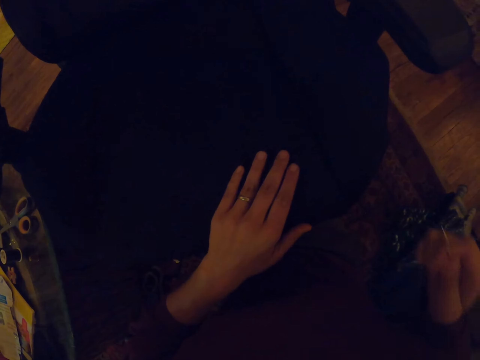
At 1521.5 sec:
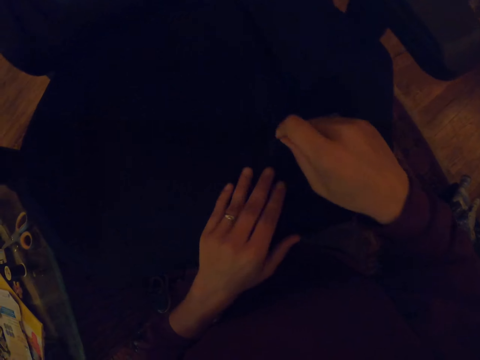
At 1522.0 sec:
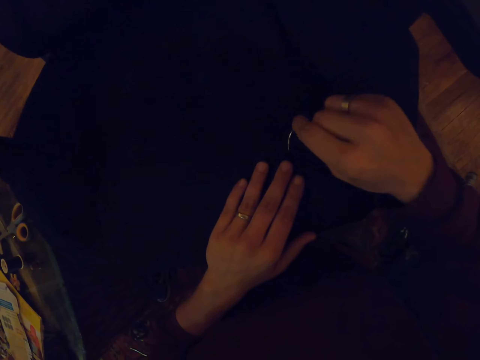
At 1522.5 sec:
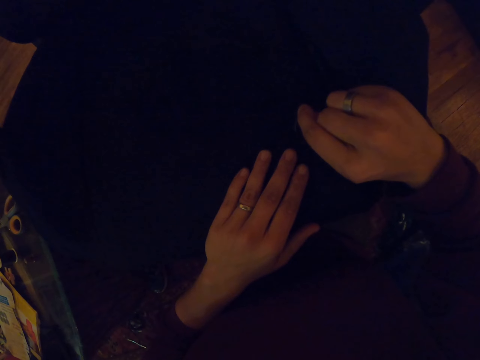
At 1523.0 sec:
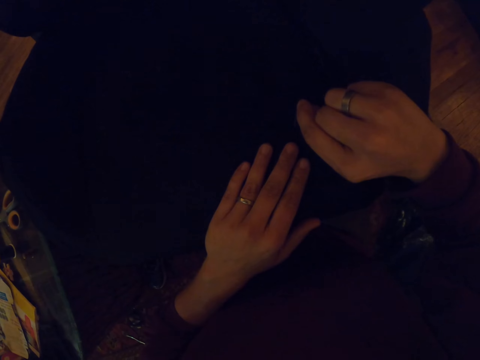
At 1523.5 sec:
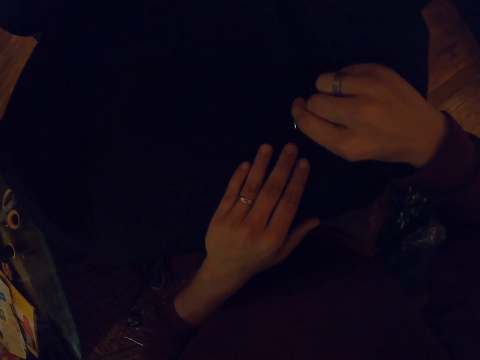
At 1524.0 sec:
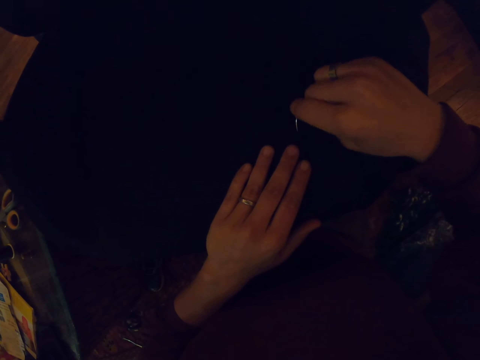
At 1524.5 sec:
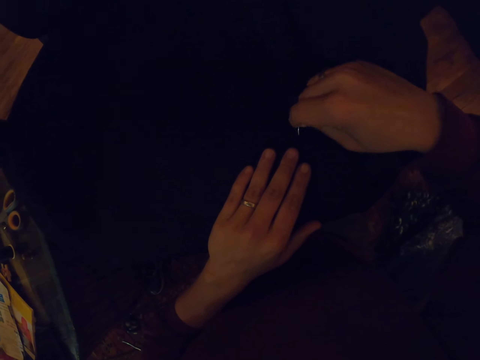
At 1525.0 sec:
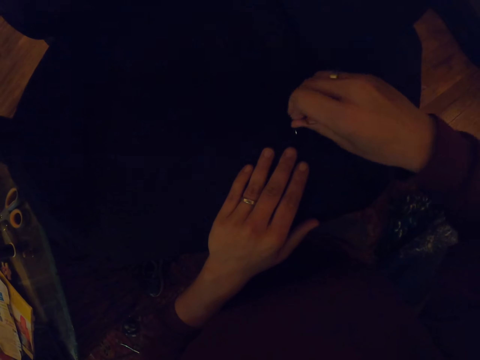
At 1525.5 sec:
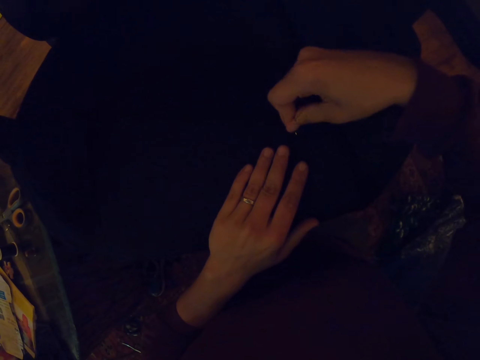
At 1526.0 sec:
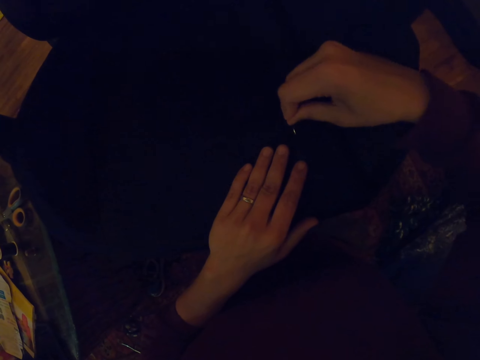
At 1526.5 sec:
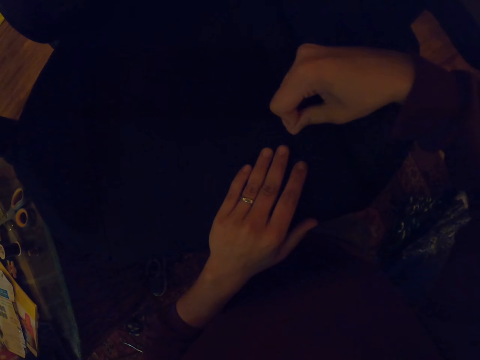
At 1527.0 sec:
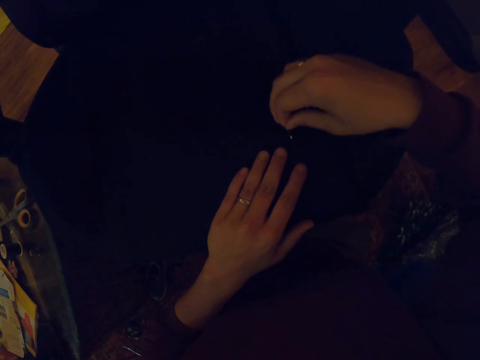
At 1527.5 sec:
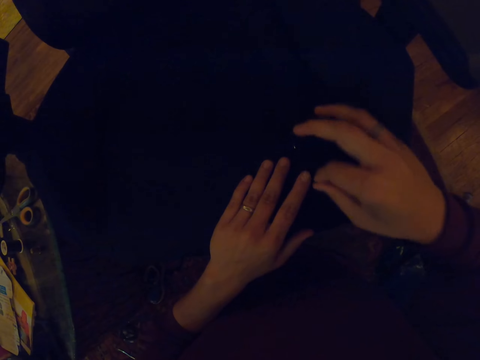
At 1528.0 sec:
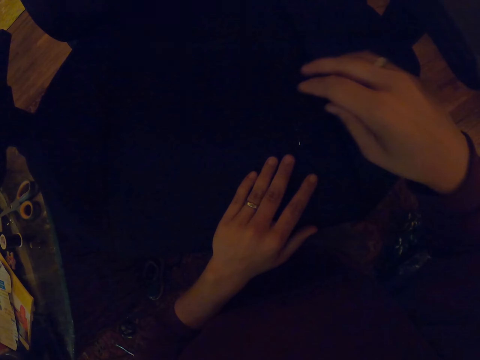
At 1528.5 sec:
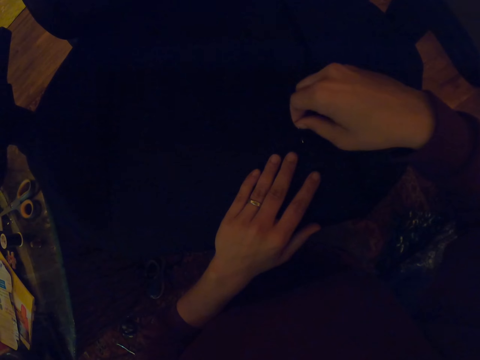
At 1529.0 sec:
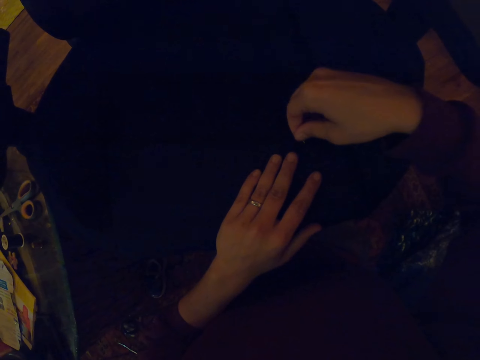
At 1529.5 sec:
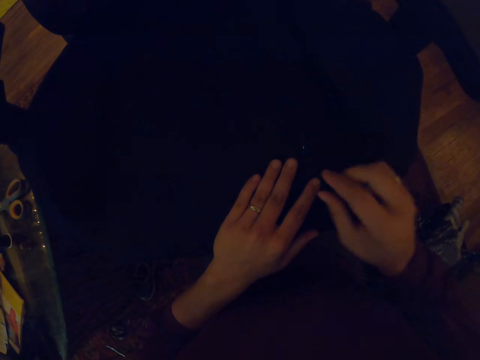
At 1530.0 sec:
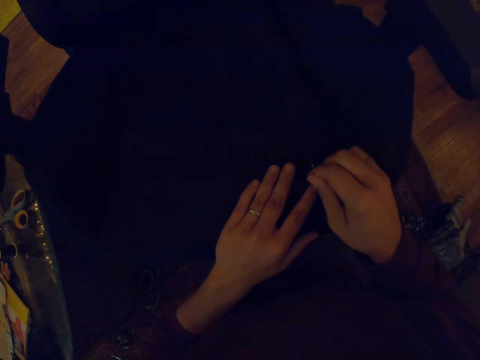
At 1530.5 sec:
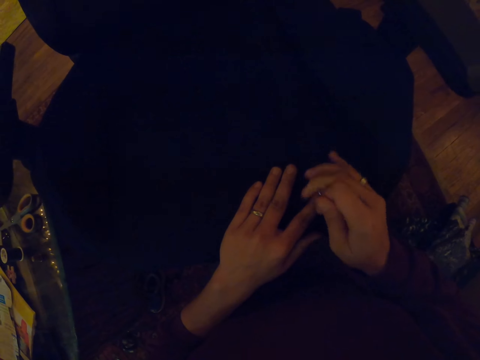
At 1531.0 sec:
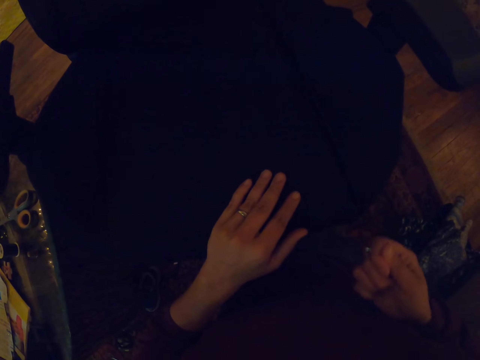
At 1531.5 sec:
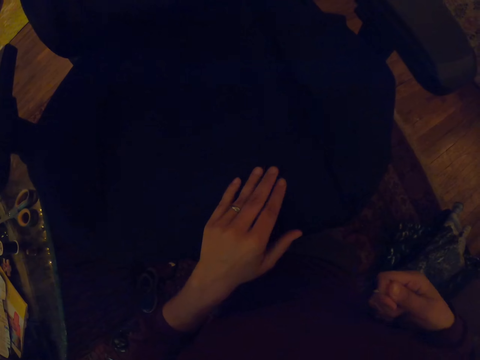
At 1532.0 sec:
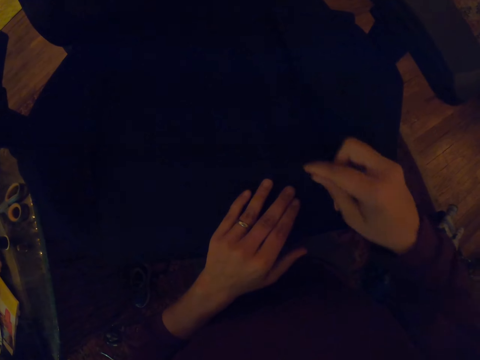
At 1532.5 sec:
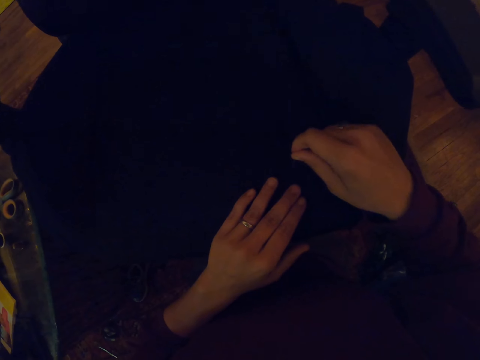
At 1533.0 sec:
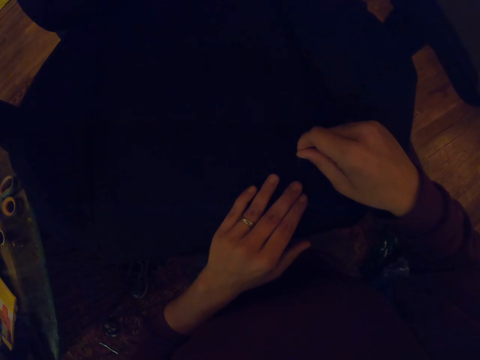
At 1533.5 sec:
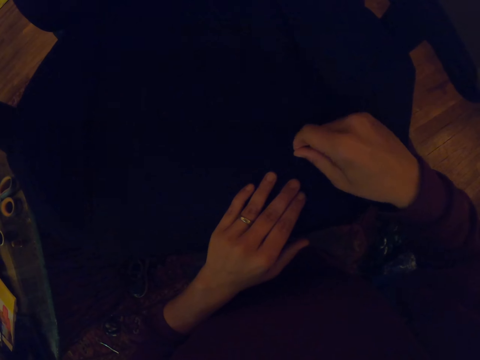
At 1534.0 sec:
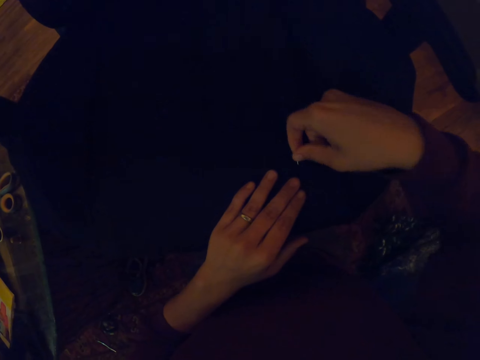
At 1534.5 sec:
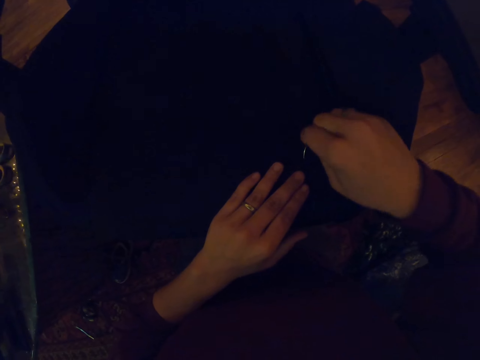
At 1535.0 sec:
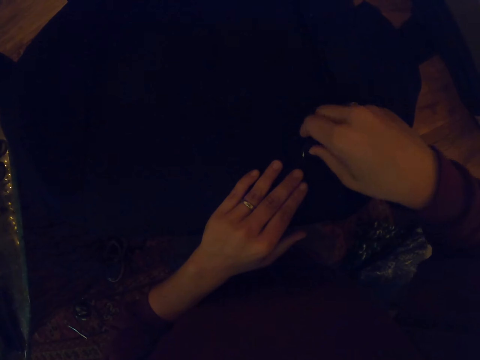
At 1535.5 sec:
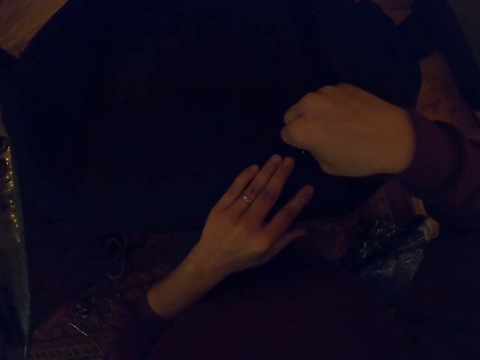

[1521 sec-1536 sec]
The camera wearer sews the chair with a needle and thread. They pull the thread with the right hand. They sew the chair with the needle and thread.

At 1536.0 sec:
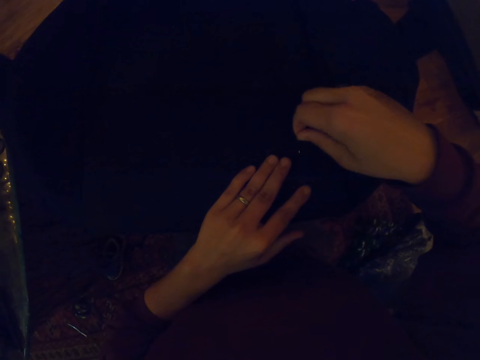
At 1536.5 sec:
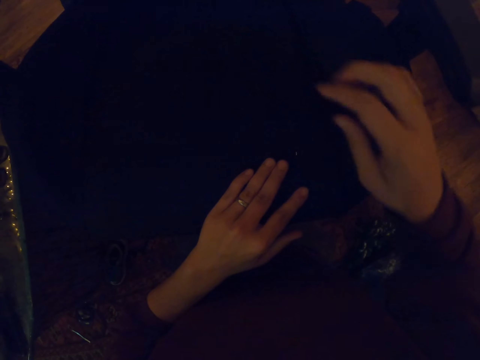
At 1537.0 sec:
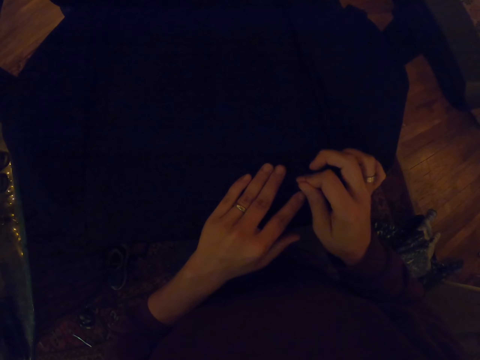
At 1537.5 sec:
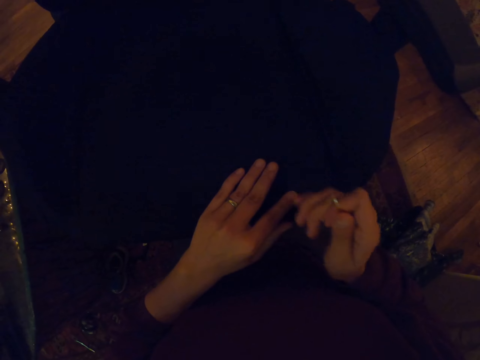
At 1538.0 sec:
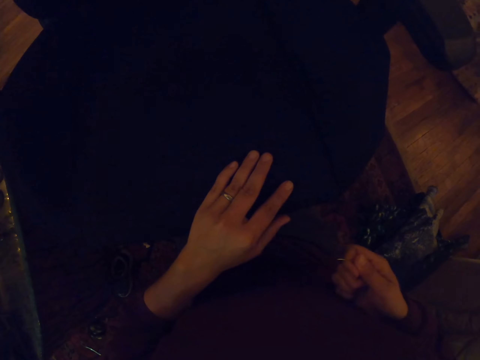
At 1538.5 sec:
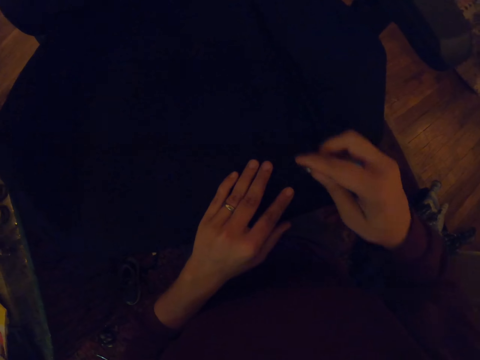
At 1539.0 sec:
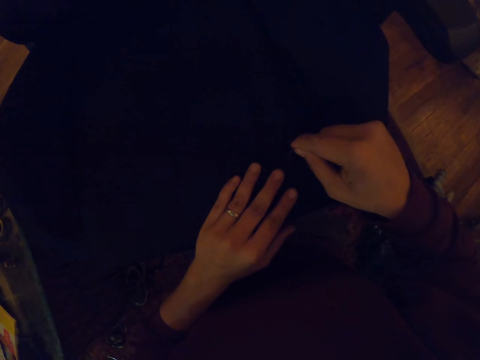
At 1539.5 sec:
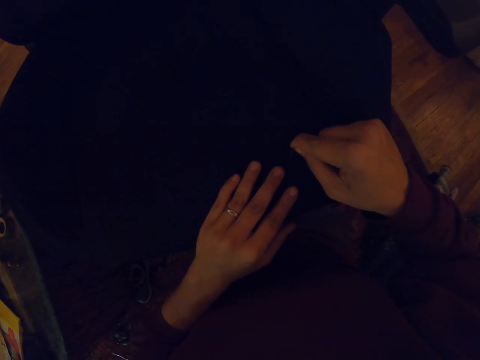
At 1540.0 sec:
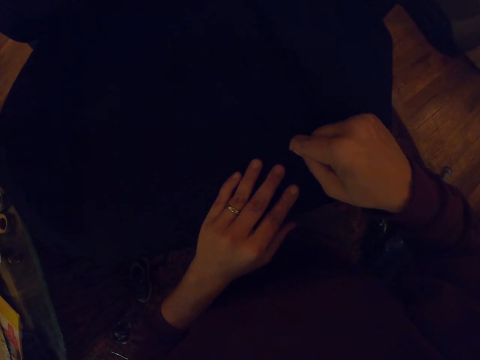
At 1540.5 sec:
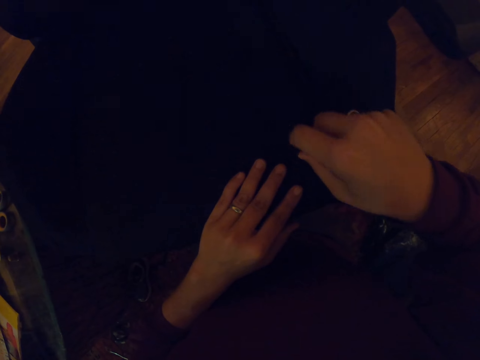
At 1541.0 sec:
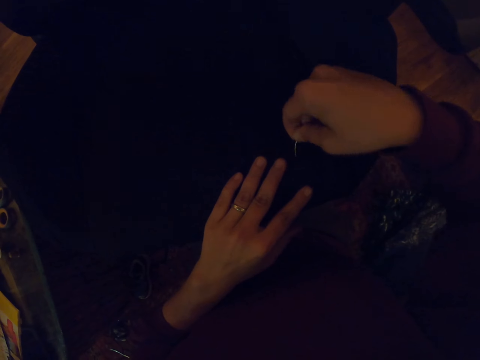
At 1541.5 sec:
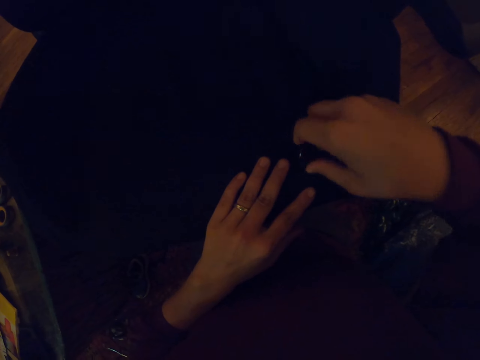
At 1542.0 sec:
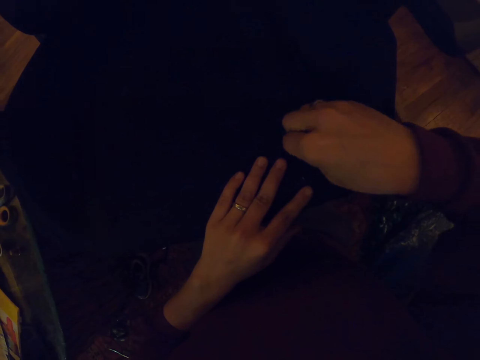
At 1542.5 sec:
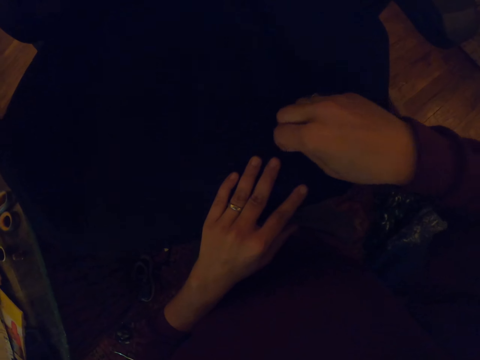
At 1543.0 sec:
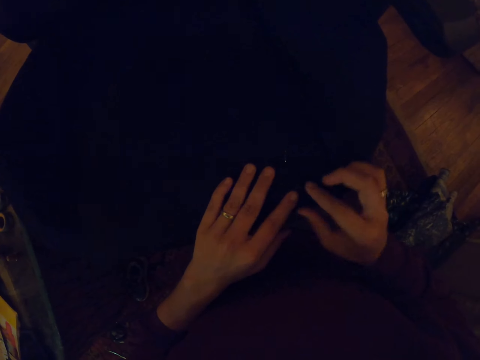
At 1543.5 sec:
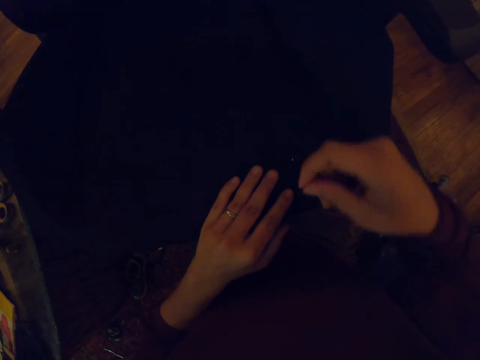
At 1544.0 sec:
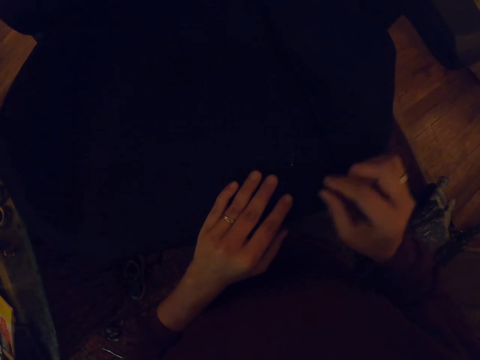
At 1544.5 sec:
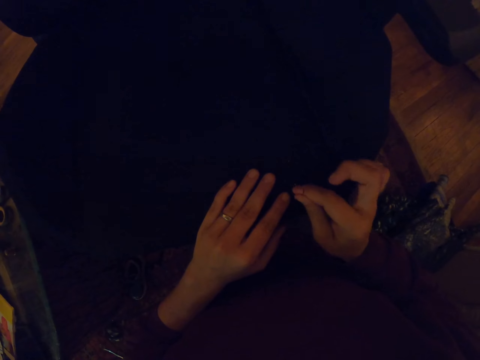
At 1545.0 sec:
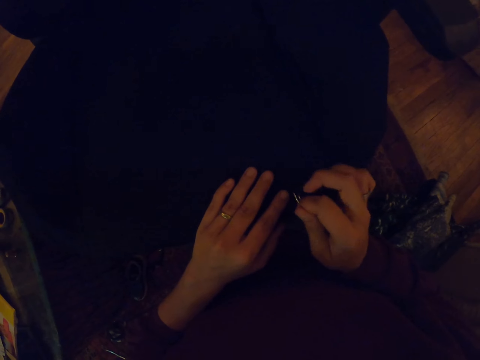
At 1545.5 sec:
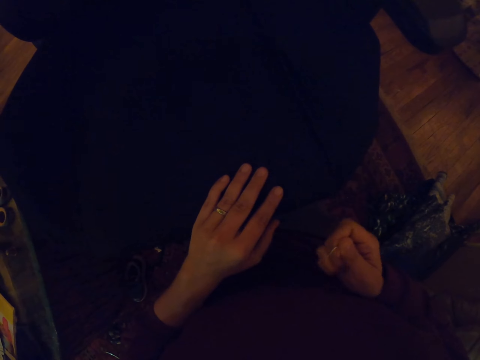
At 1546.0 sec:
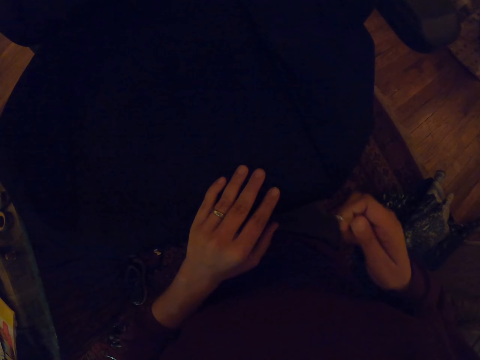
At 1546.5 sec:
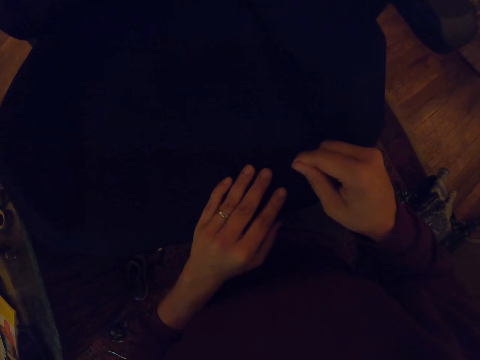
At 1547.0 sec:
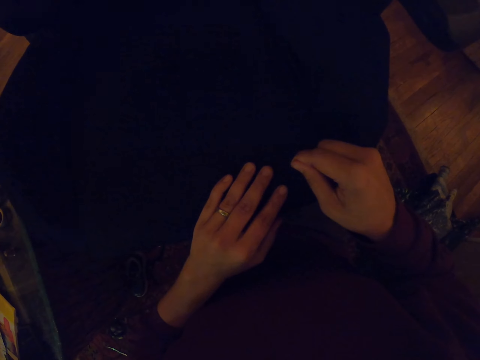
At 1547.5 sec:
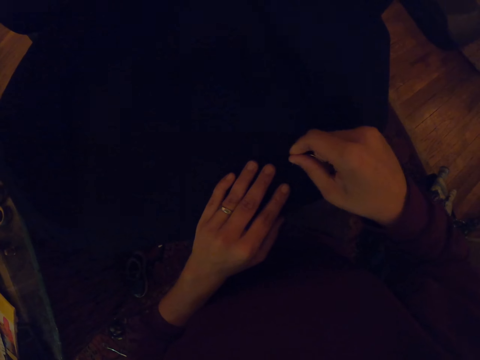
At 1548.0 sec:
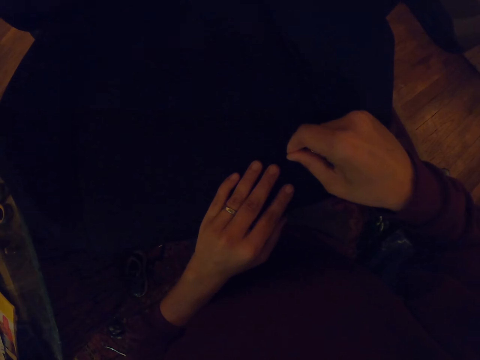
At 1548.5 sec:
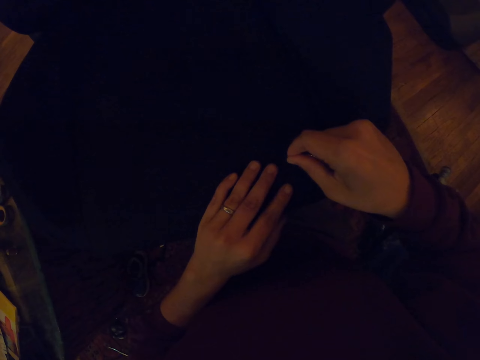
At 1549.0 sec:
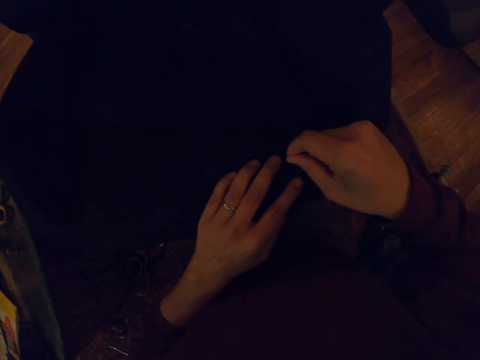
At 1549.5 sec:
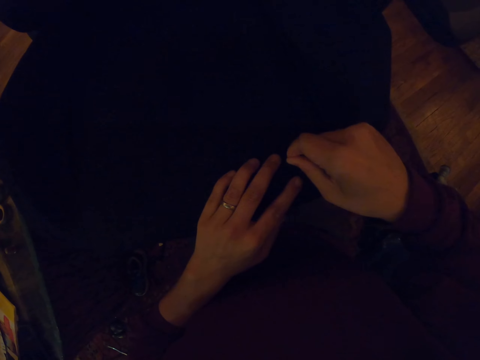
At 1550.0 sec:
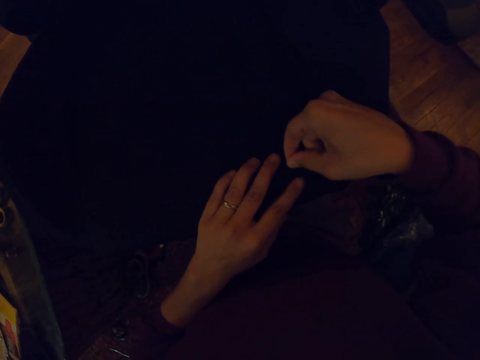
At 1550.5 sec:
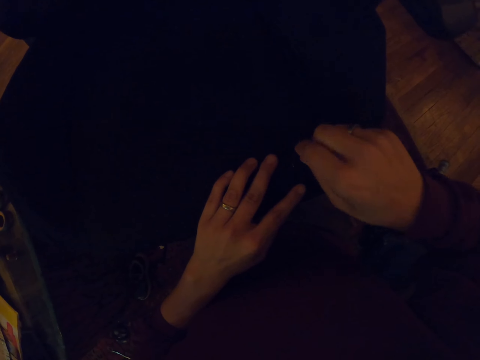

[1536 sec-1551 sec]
The camera wearer pulls the thread with the right hand. They sew the chair with a needle and thread. They pull the thread with the right hand. They sew the chair with the needle and thread.
